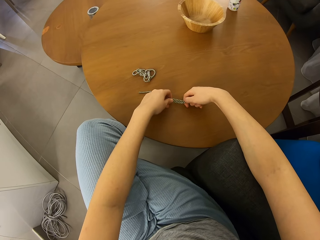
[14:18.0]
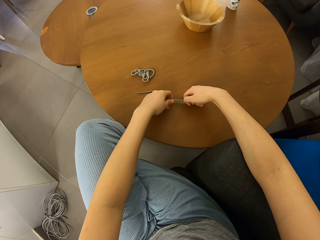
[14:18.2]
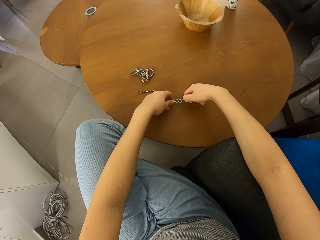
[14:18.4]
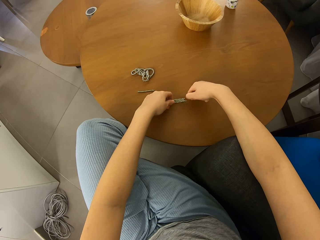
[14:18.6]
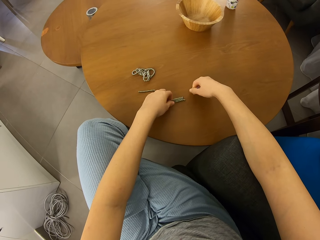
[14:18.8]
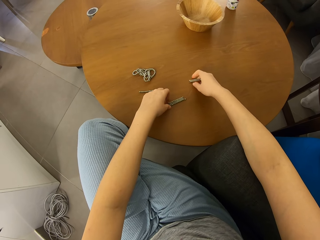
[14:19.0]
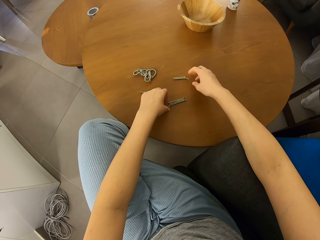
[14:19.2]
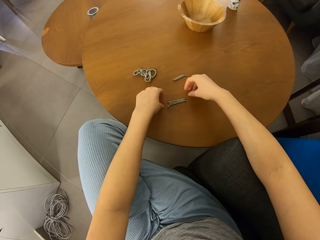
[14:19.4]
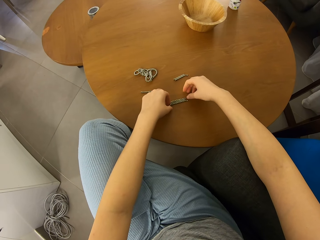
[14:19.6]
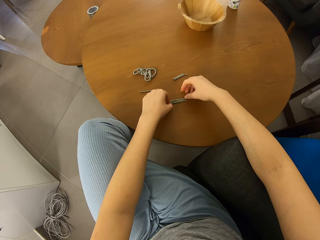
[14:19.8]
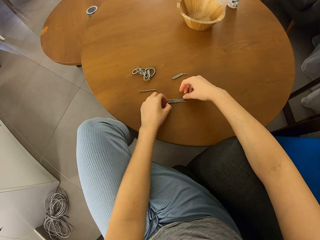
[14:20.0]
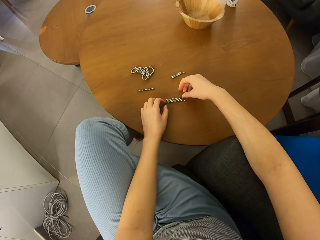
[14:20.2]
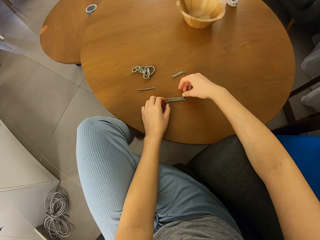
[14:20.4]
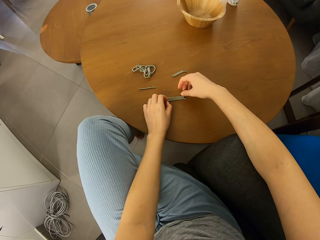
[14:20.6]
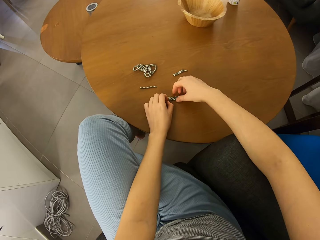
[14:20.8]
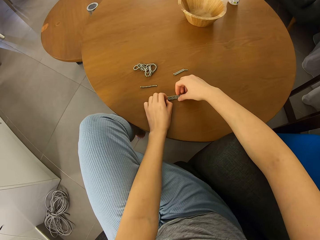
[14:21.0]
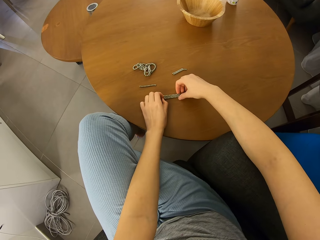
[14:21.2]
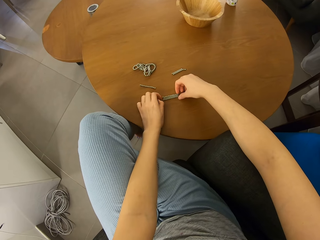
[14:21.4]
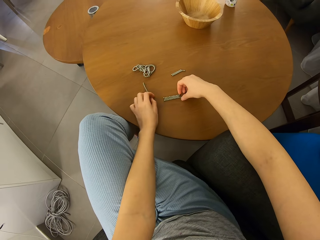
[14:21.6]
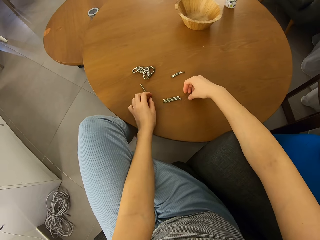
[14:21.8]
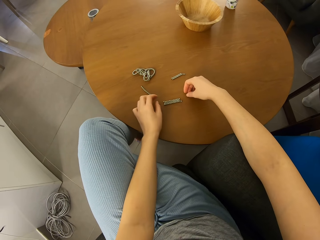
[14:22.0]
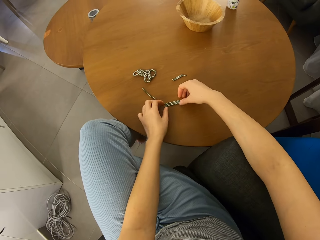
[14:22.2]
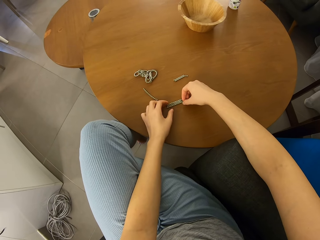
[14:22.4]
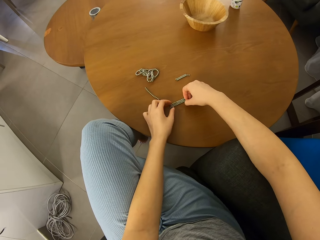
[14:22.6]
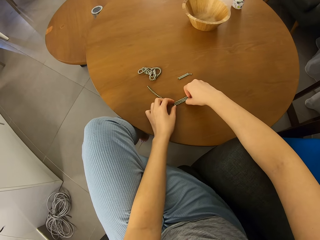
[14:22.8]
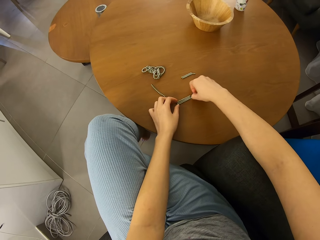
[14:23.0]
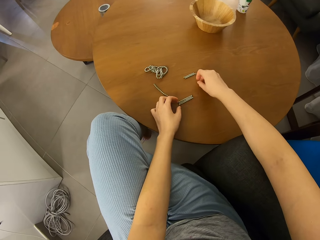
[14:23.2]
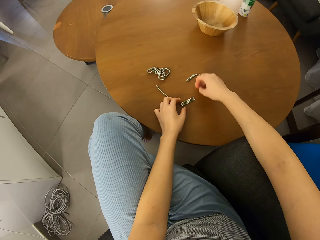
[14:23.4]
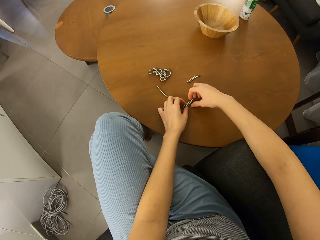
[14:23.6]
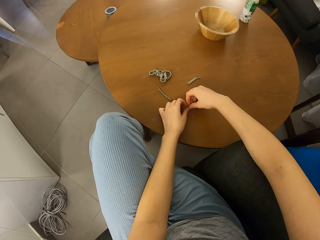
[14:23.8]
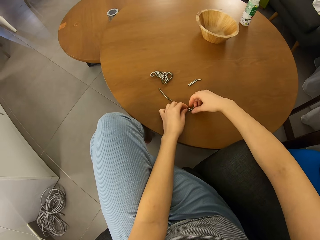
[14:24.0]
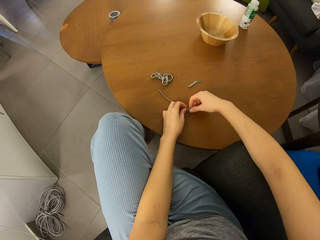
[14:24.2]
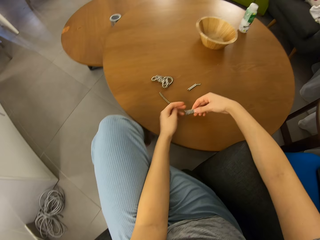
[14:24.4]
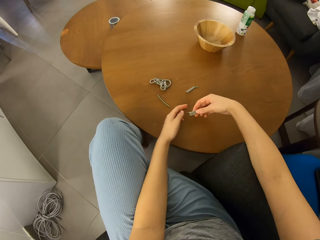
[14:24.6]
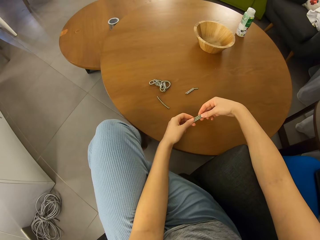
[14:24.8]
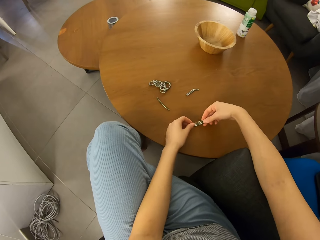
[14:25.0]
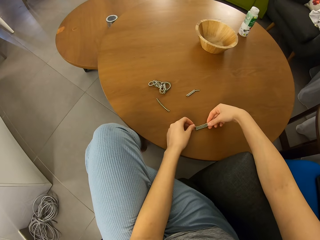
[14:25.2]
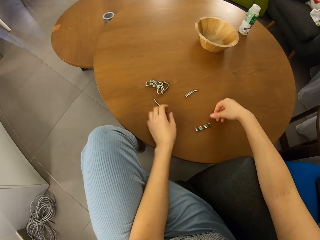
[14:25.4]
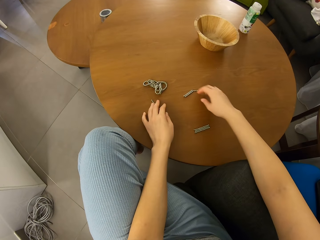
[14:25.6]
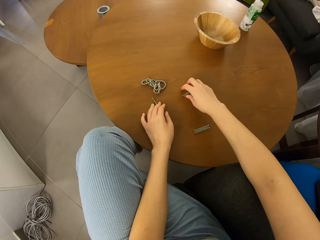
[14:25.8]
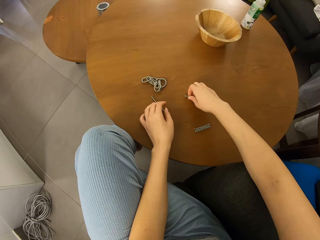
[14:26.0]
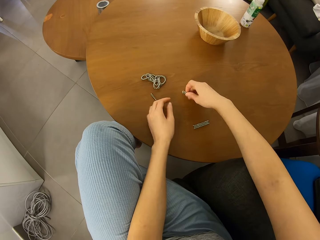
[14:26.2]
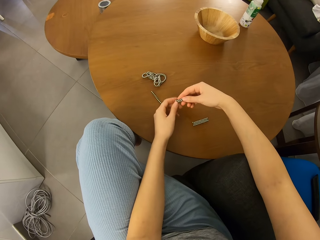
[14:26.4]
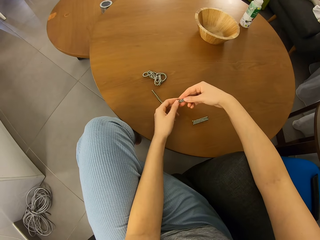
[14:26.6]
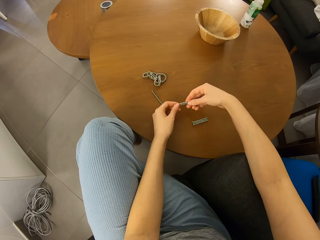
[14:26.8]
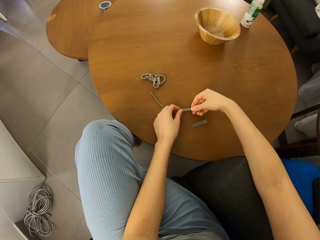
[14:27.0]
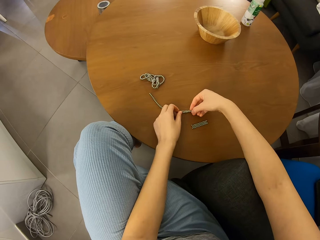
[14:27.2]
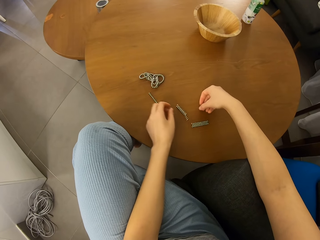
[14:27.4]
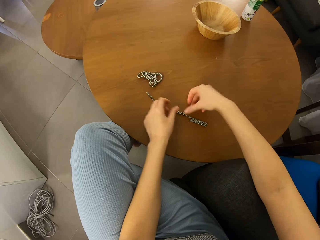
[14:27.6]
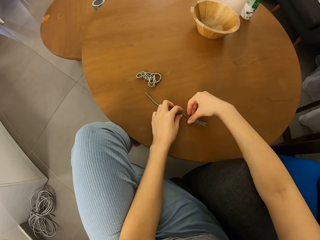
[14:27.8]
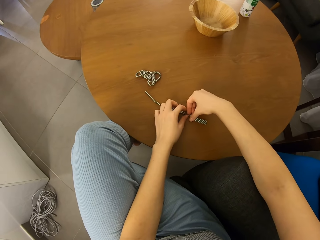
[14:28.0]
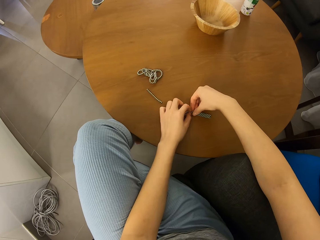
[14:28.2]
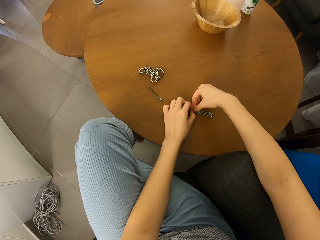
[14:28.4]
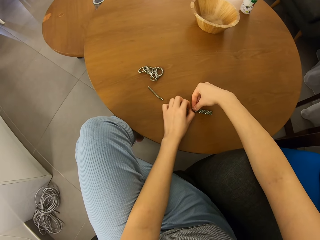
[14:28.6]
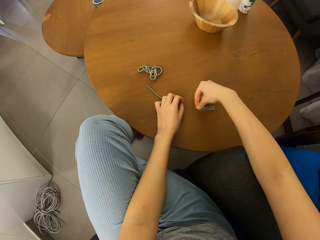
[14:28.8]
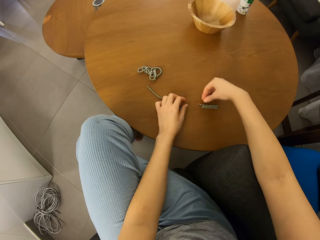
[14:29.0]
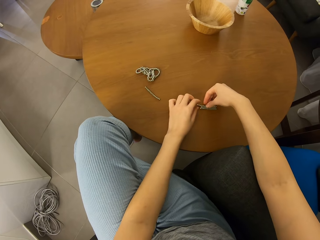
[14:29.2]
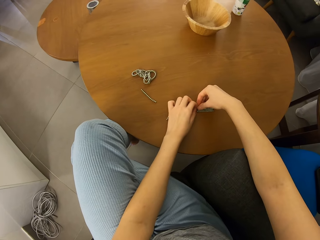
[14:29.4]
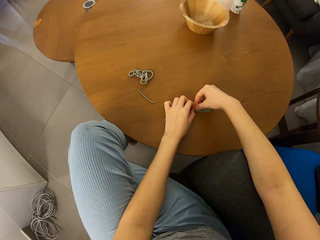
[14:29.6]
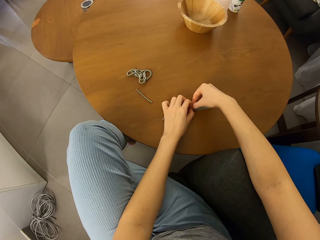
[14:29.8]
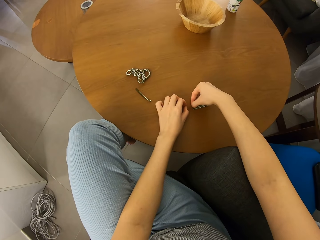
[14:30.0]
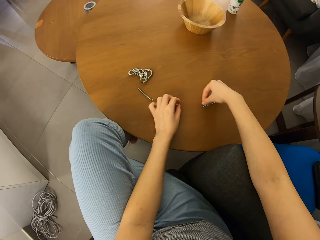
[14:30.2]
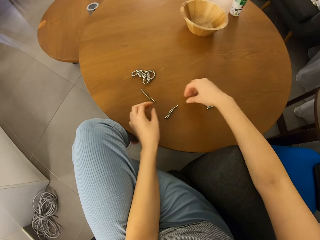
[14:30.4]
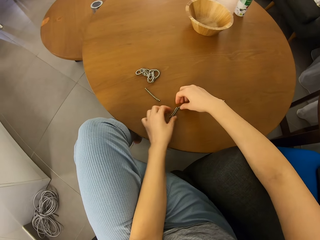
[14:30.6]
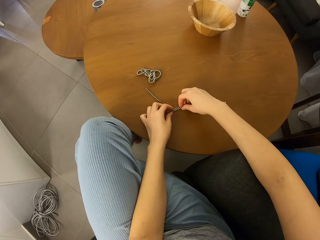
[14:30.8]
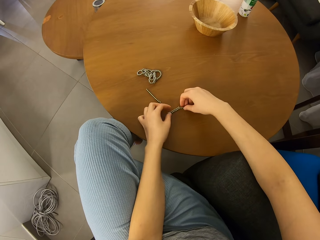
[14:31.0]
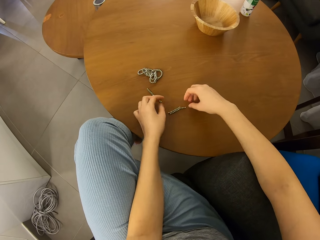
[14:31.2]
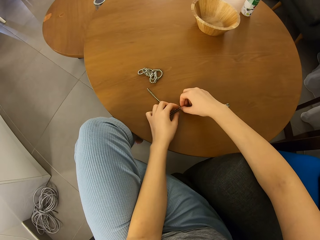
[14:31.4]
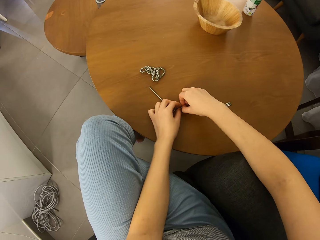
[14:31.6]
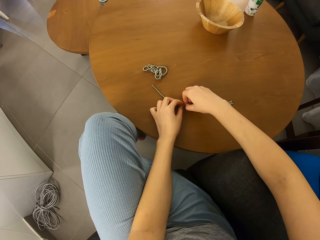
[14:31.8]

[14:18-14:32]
The camera wearer puts down pieces of neodymium magnet spheres. They remove pieces of the neodymium magnet spheres. They pick up the neodymium magnet spheres. They put down the neodymium magnet spheres. They pick up the neodymium magnet spheres. They put down the neodymium magnet spheres. They separate the neodymium magnet spheres.

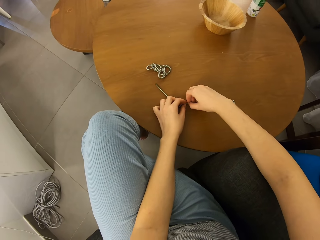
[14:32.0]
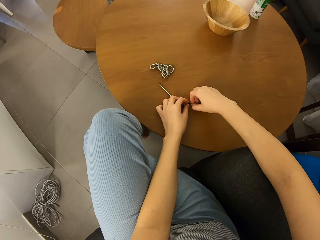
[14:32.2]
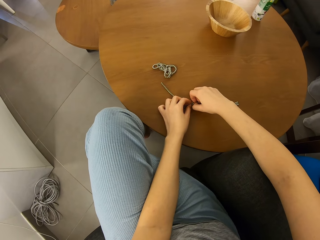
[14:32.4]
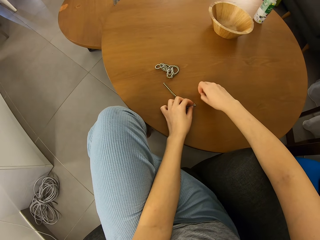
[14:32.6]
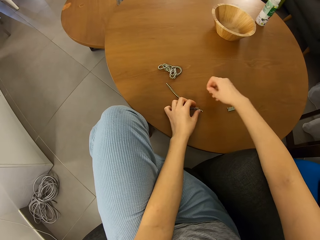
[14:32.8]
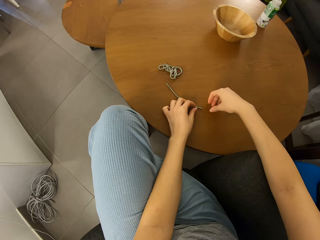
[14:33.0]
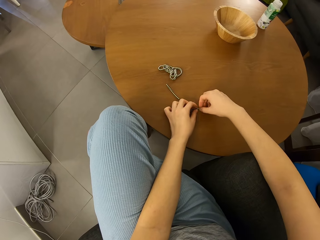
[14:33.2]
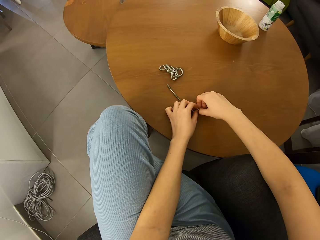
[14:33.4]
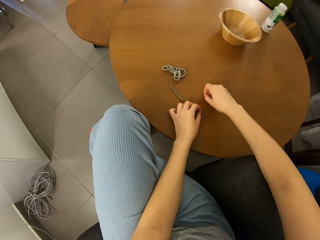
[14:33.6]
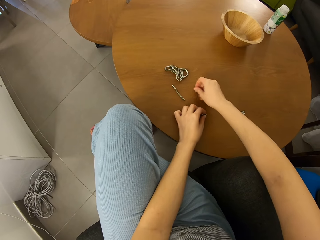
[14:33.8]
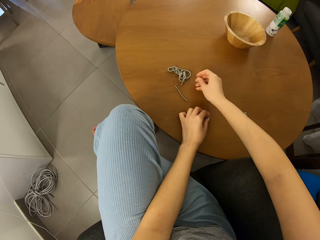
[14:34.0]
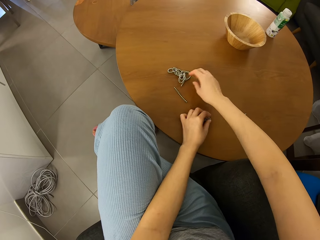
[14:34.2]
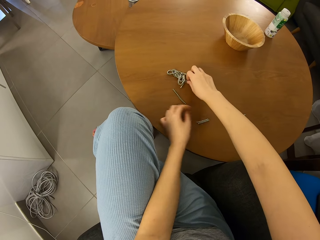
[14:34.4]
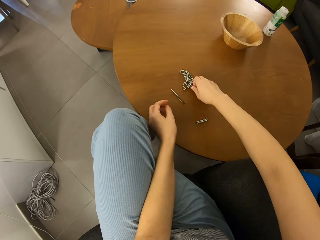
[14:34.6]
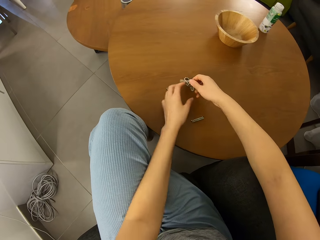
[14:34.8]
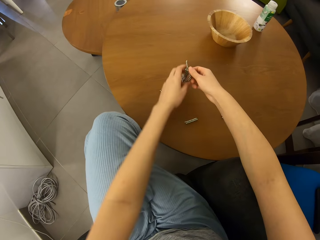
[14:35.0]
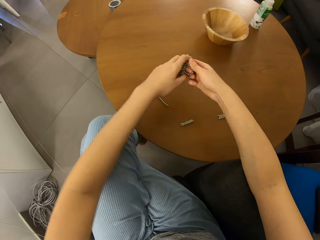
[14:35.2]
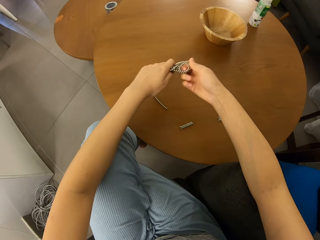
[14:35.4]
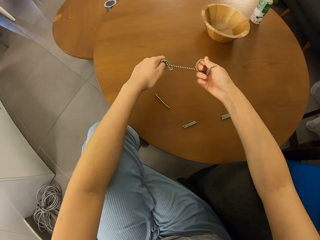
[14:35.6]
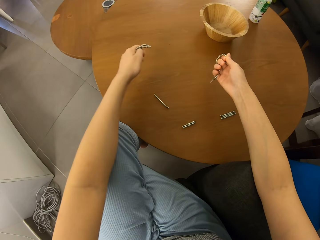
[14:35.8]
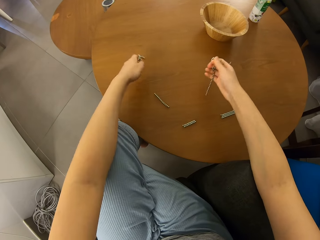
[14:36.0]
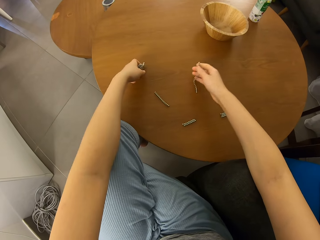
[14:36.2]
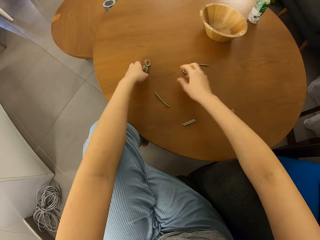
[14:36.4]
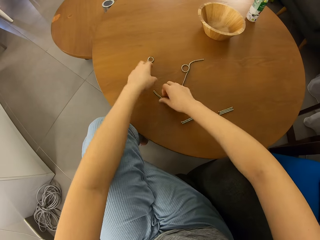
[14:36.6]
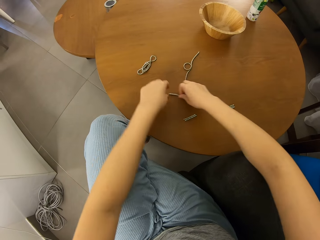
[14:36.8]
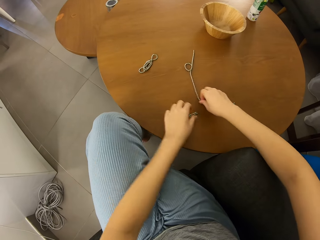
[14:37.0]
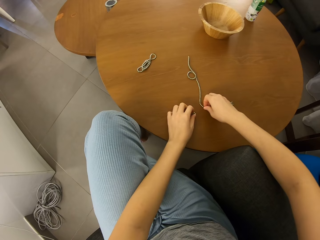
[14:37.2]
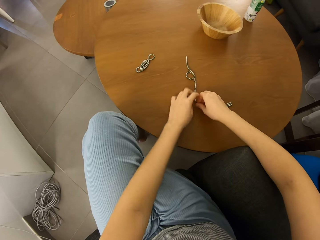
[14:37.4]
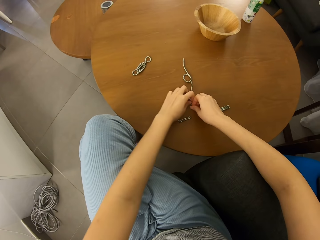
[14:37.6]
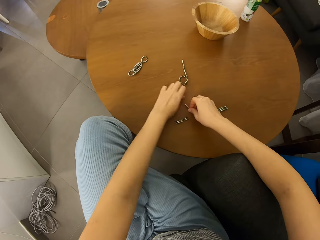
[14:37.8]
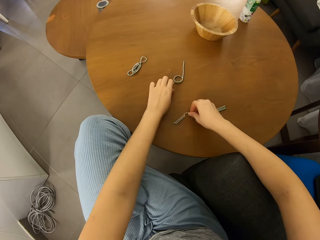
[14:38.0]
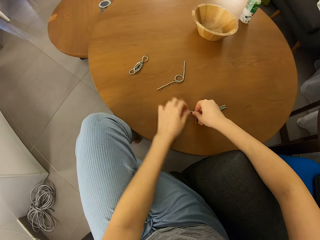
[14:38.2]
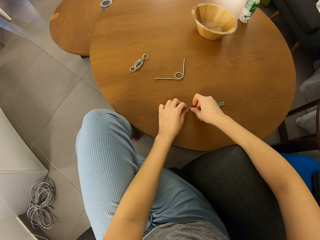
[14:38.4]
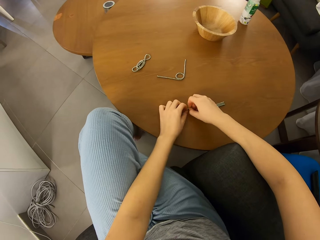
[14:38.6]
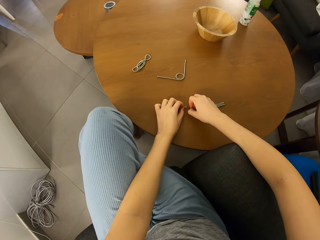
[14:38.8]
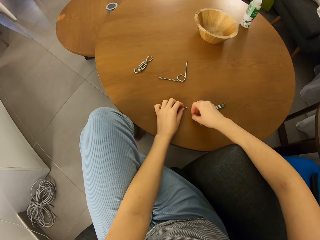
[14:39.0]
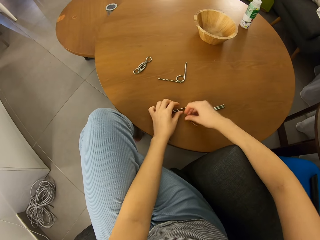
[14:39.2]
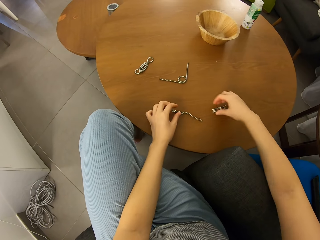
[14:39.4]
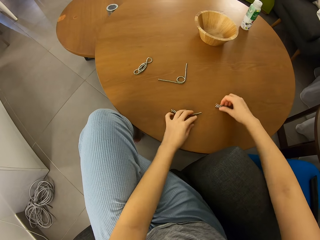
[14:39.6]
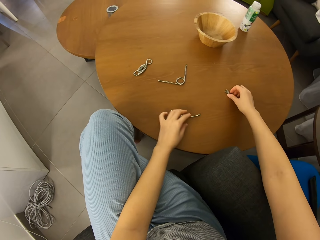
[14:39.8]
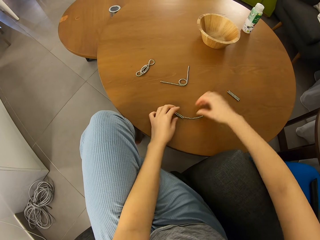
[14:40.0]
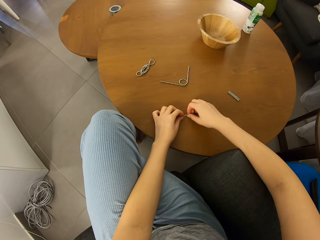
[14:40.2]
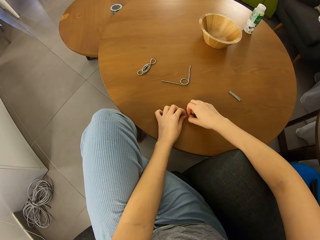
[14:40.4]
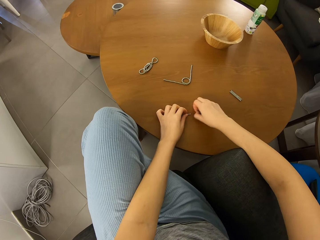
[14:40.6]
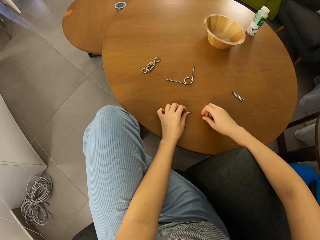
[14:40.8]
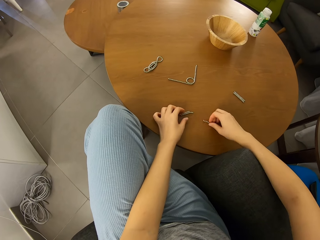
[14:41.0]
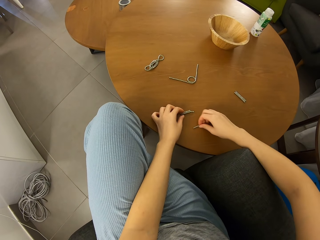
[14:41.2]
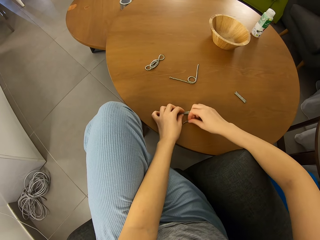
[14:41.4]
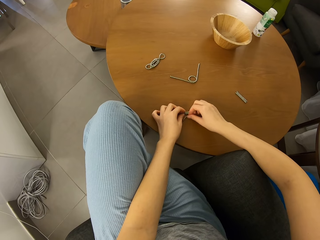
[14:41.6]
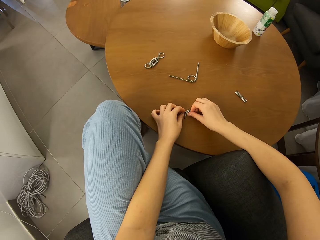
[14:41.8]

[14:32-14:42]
The camera wearer removes pieces of neodymium magnet spheres. They move a piece of the neodymium magnet spheres. They pick up the neodymium magnet spheres. They separate the neodymium magnet spheres. They put down the neodymium magnet spheres on a table with their hands. They move the neodymium magnet spheres. They cut the neodymium magnet spheres. They separate the neodymium magnet spheres. They move a piece of the neodymium magnet spheres. They separate the neodymium magnet spheres.
